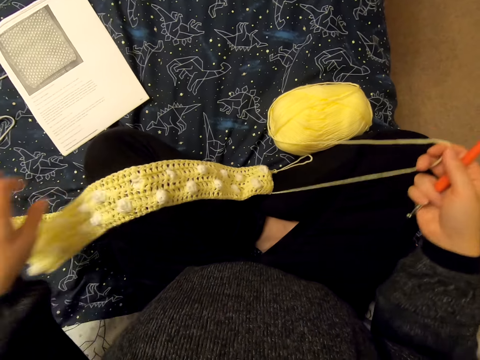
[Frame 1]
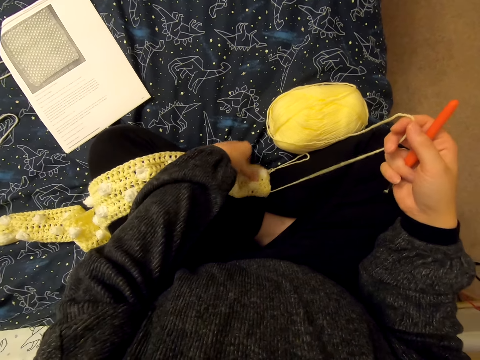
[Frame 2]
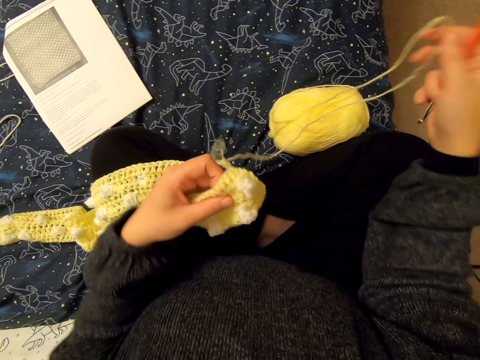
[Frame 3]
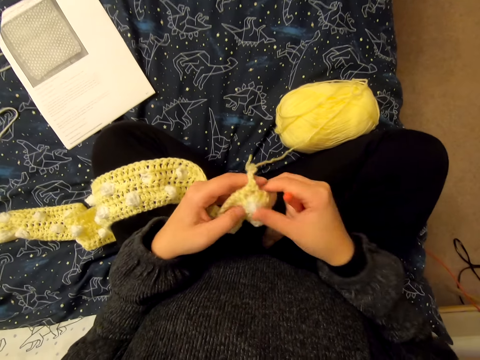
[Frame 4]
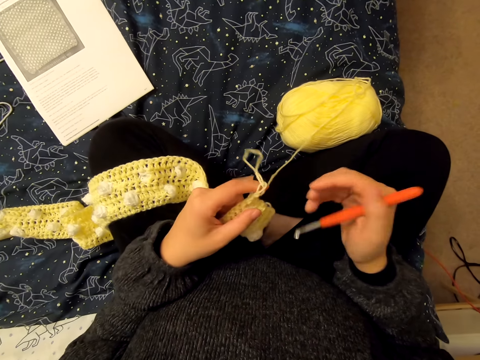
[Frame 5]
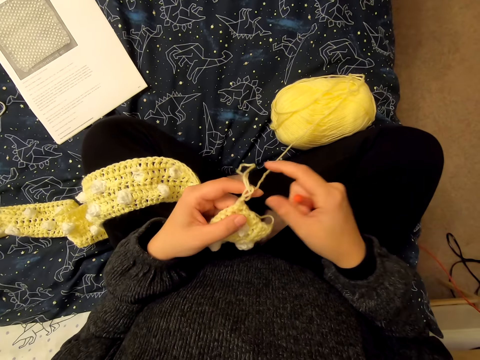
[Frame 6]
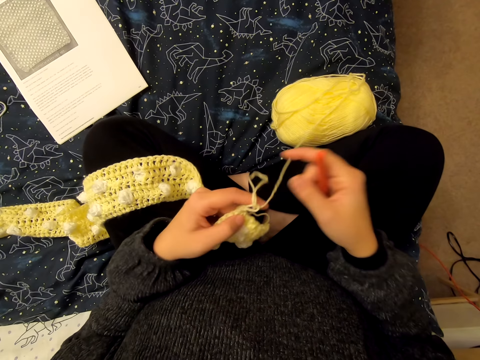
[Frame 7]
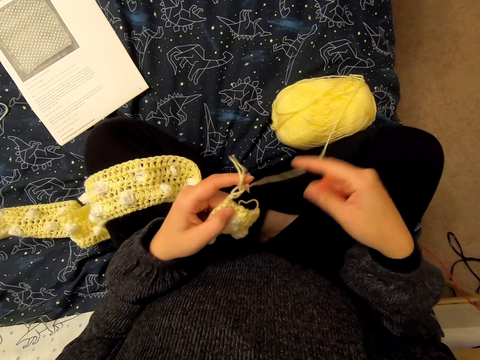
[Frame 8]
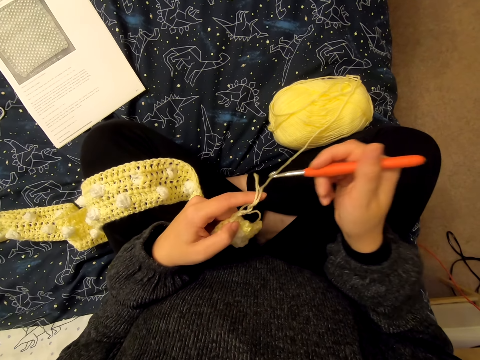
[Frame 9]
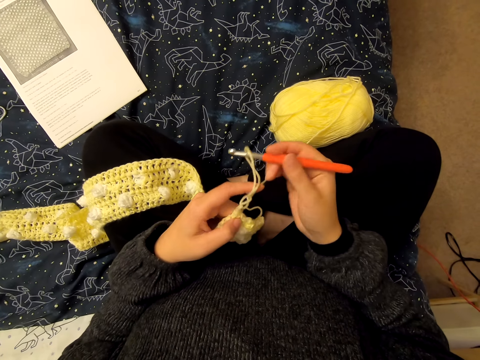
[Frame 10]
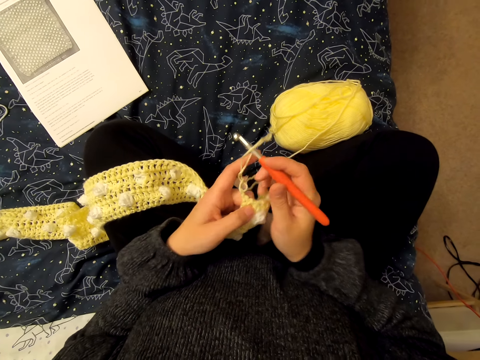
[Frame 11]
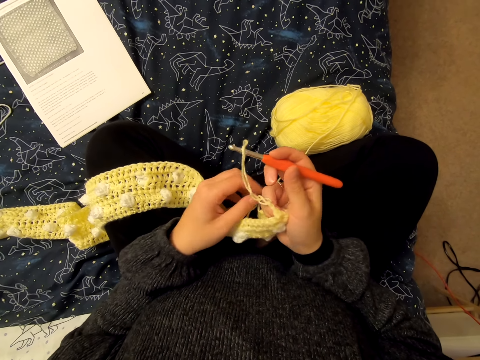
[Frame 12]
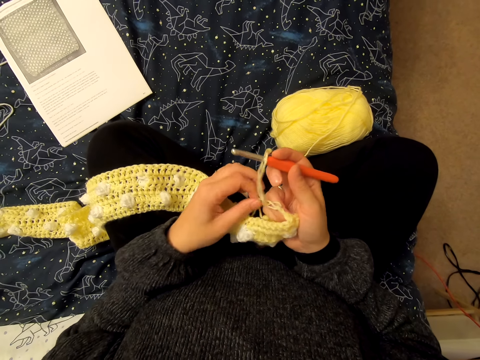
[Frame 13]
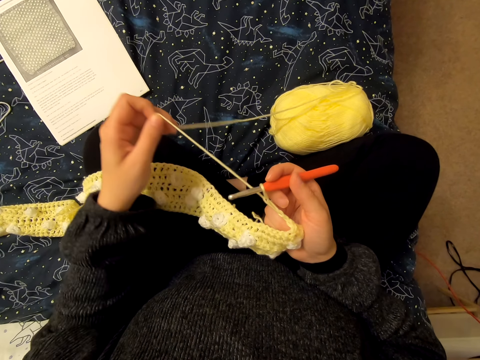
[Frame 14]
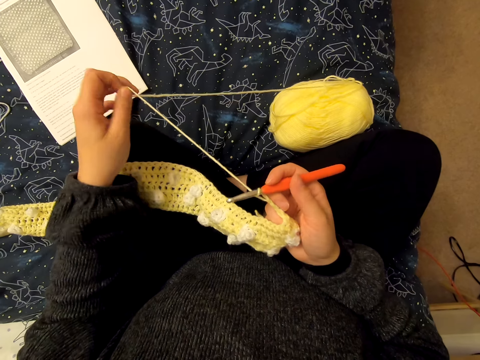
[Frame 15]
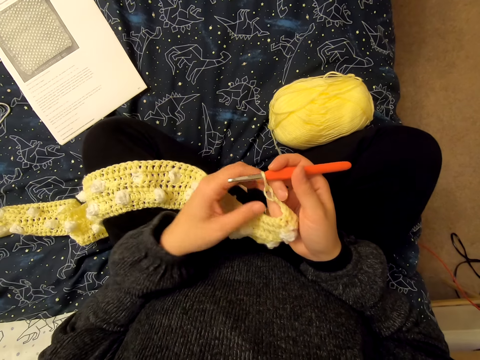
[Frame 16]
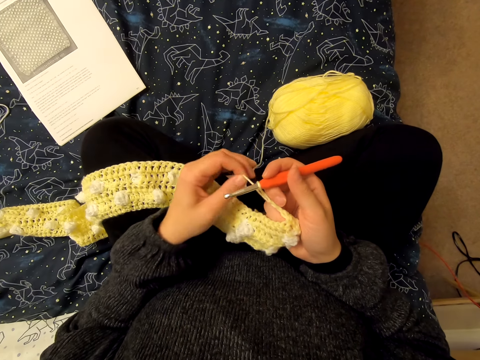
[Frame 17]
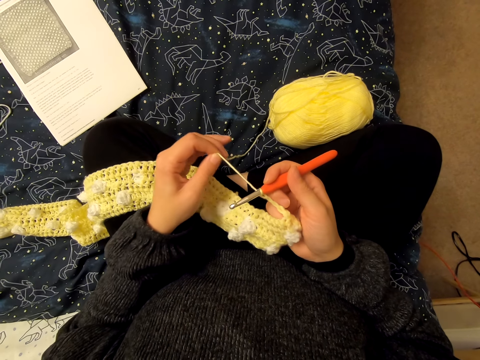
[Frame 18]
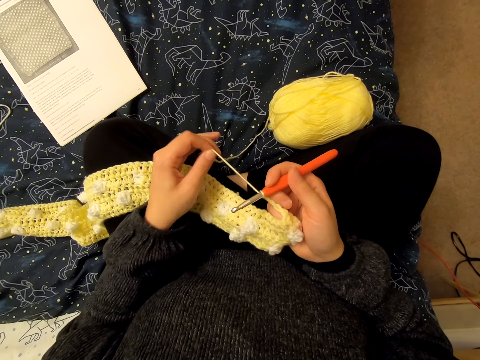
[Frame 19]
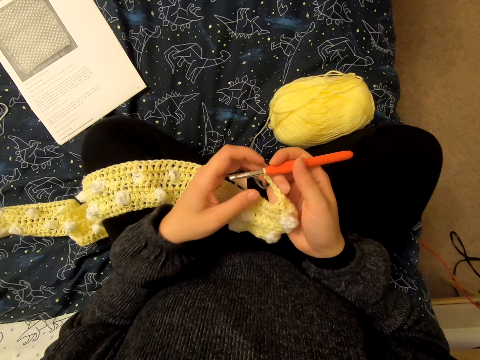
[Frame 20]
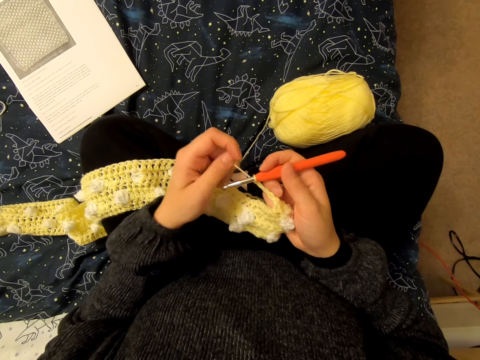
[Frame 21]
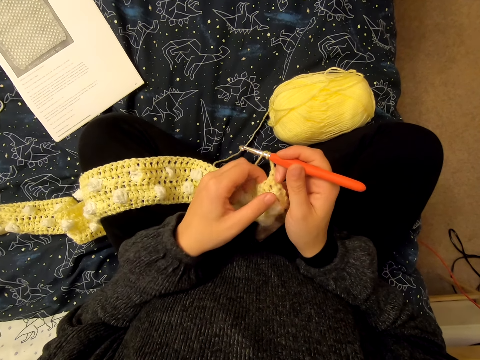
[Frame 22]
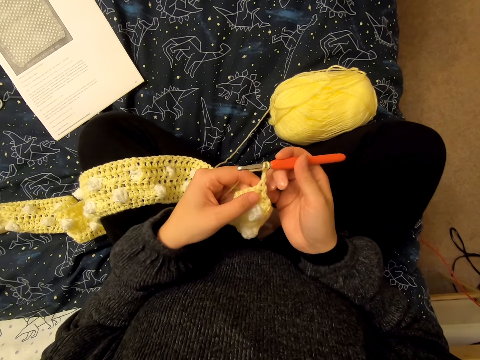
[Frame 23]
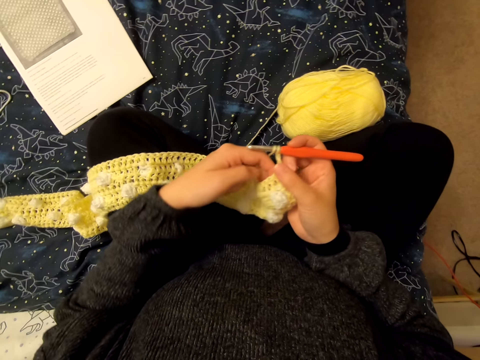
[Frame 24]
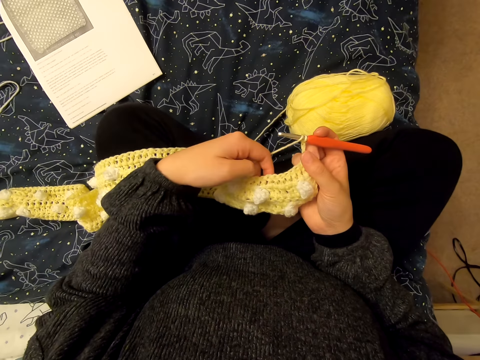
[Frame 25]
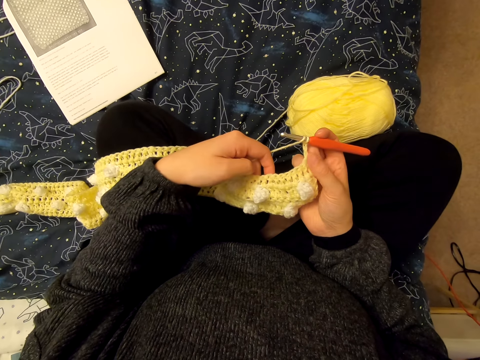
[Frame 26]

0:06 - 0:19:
The camera wearer drops the yarn on the yarn roll. They put the knitting needle between the yarn. They pull the yarn with their left hand. They loop the yarn on the knitting needle. They hold the fabric with their left hand. They knit a cloth with the knitting needle.

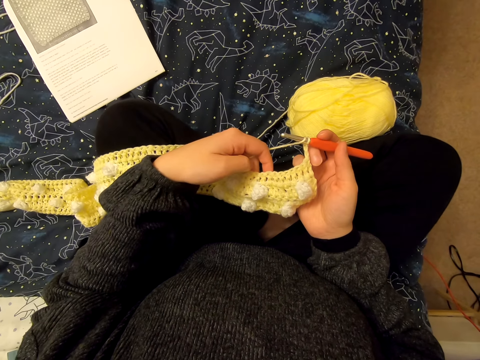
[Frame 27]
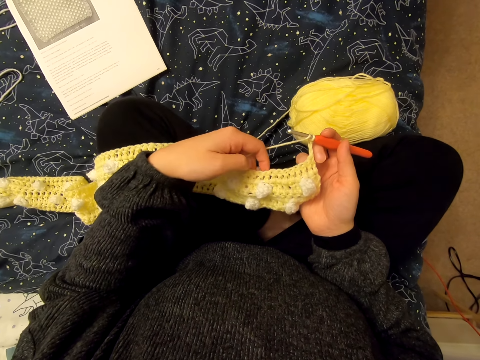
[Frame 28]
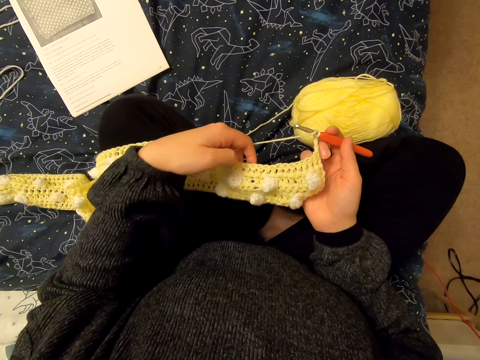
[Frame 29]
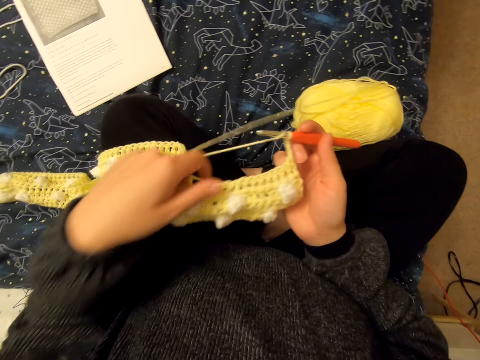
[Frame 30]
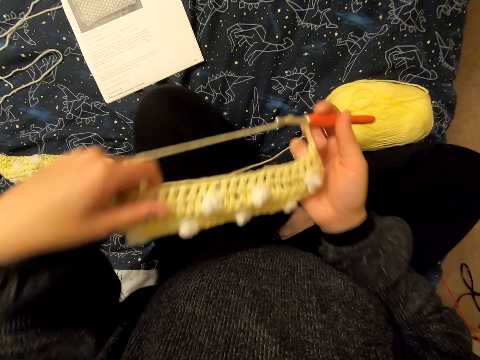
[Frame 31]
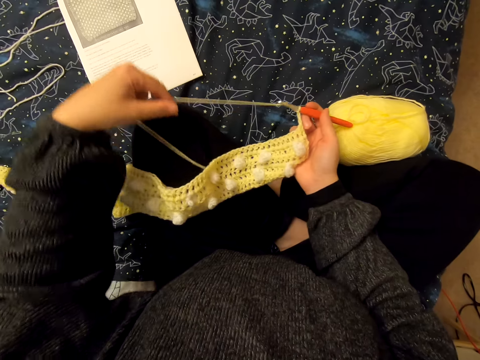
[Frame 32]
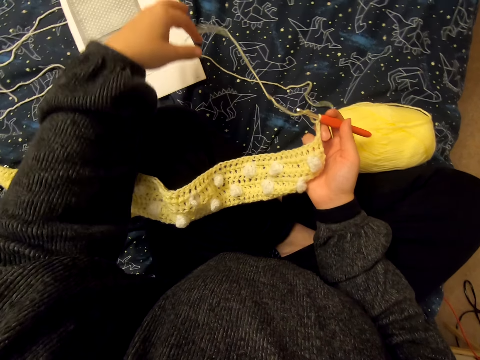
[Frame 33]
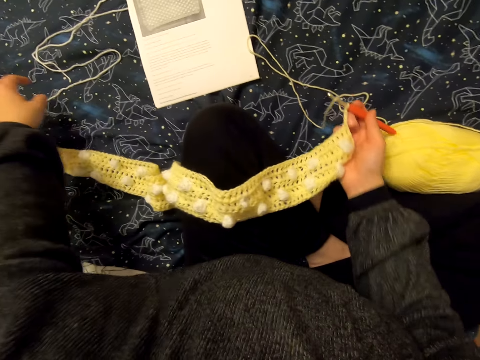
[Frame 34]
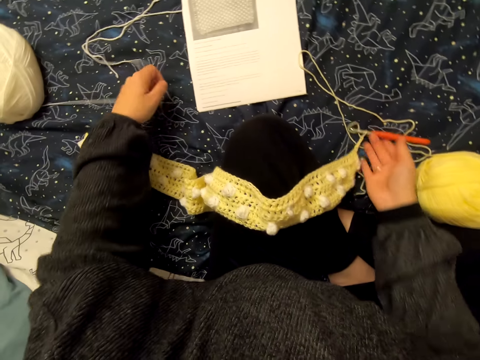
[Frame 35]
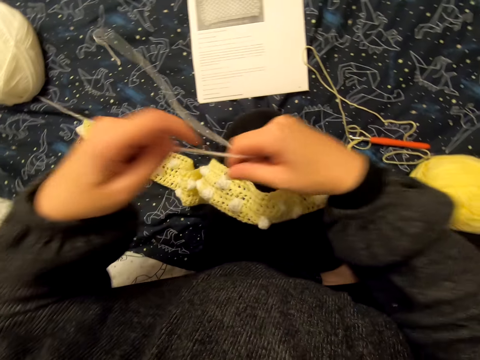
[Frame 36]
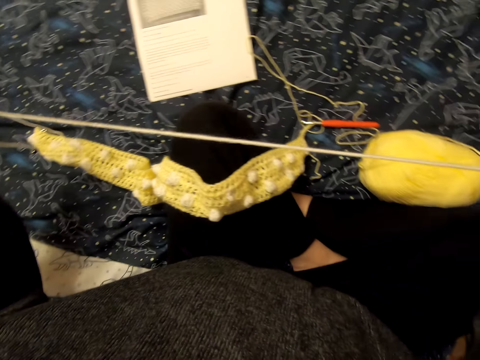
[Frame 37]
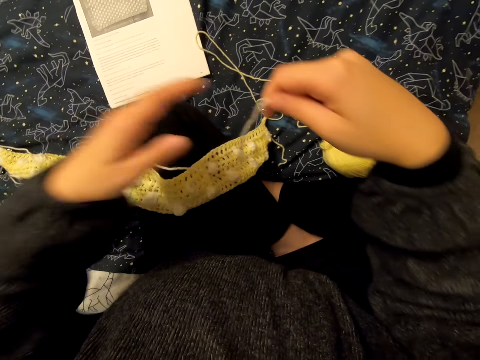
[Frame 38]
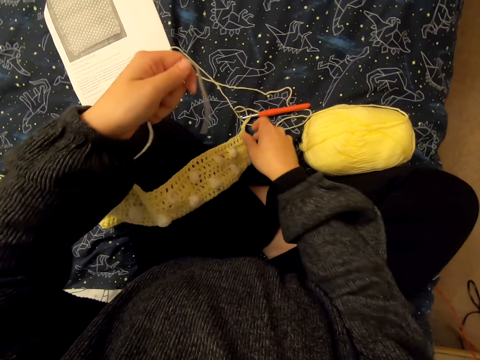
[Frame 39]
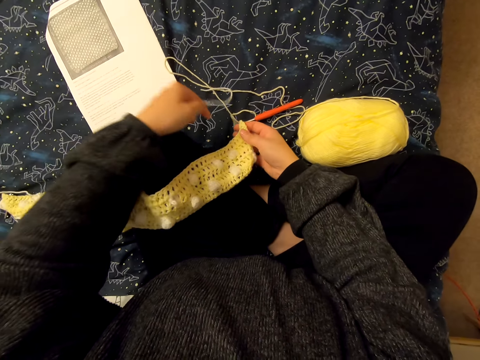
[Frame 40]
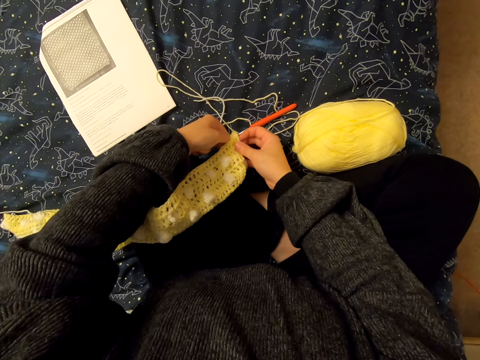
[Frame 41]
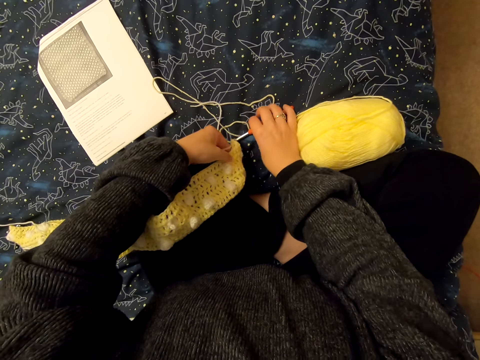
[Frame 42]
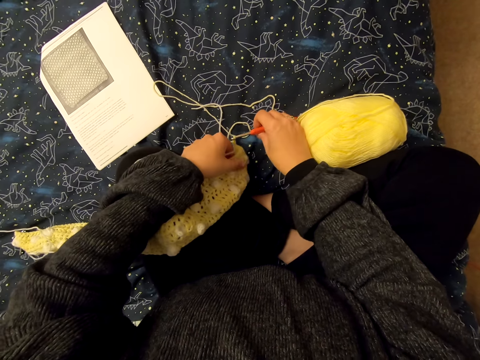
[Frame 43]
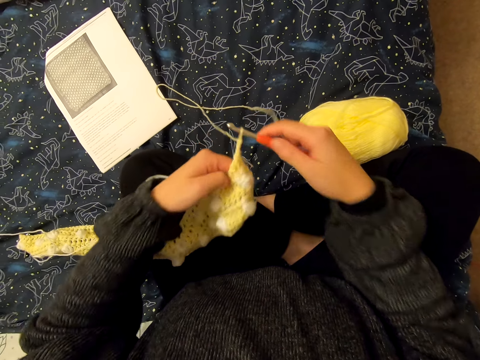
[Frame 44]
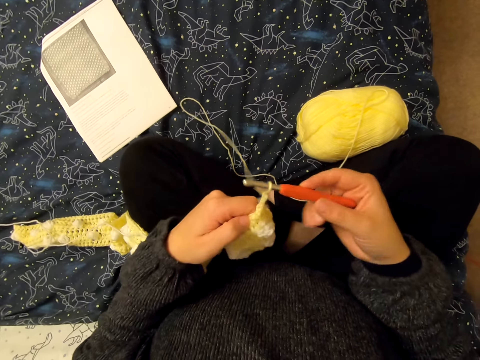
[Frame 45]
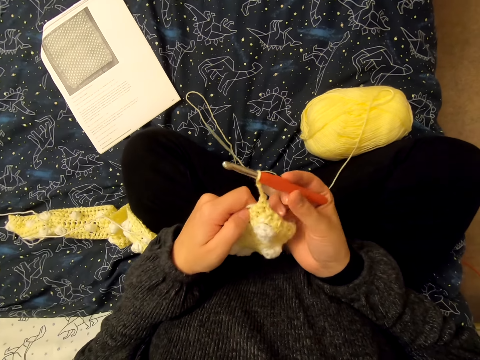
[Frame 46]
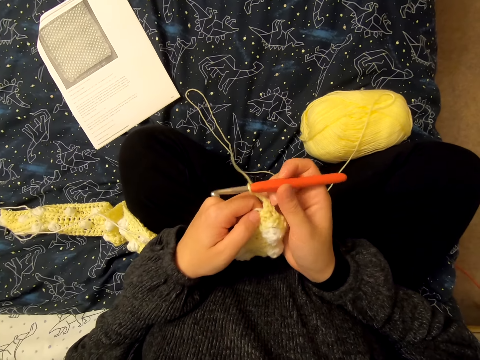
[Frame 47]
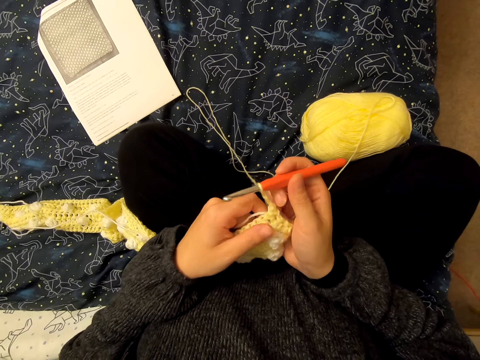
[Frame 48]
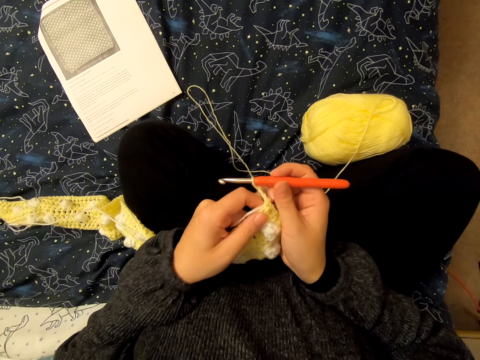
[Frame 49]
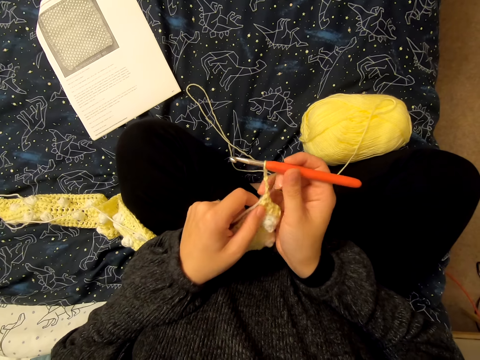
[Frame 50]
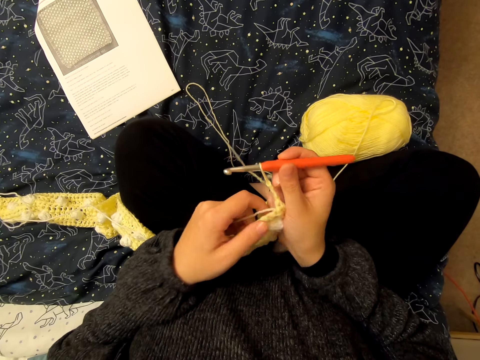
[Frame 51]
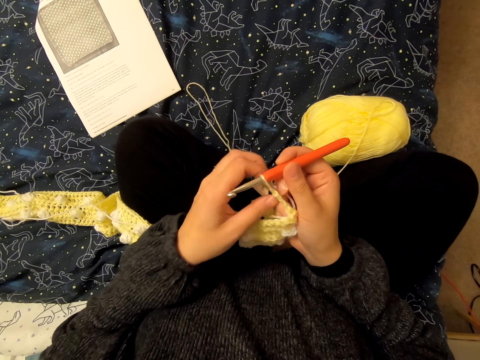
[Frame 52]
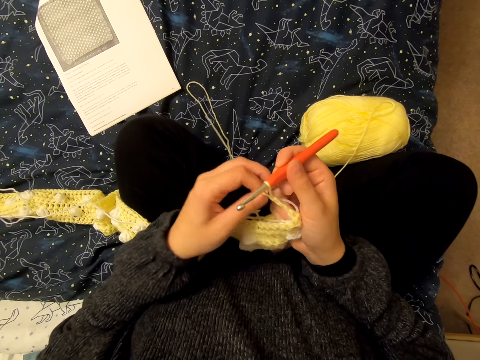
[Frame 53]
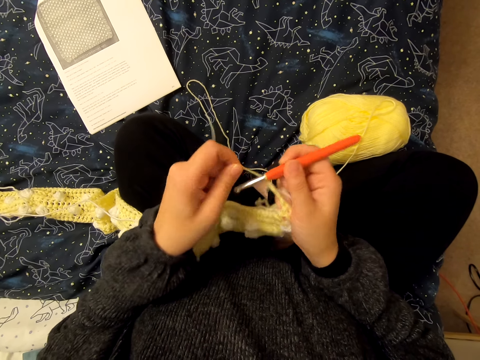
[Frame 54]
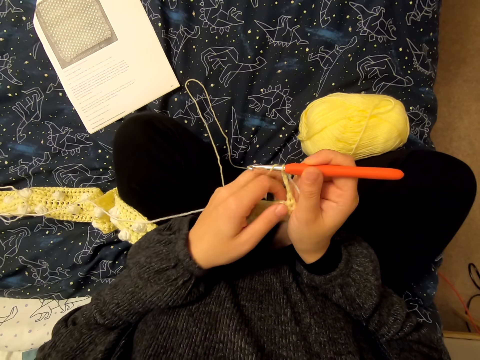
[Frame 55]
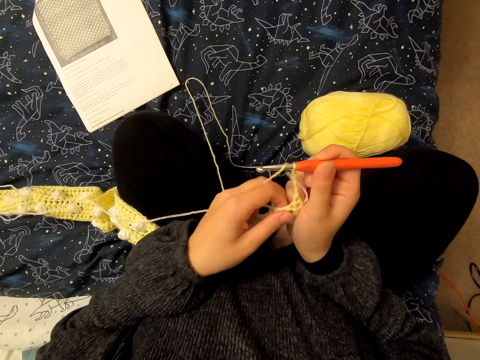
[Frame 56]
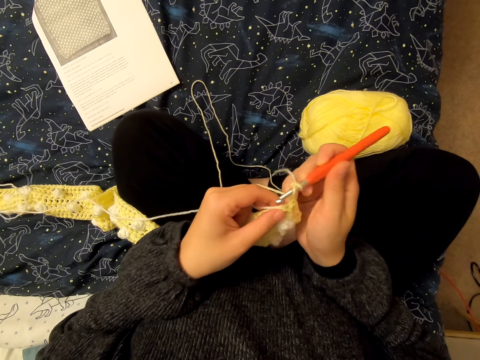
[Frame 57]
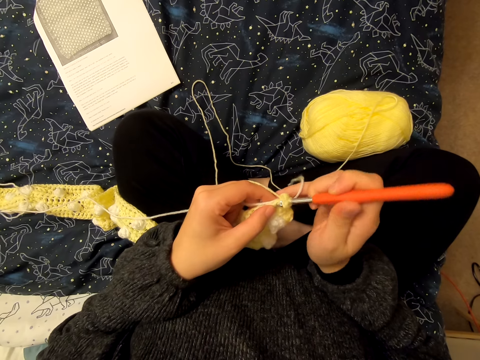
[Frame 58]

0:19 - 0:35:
The camera wearer inspects the fabric. They lift the yarn. They drop the yarn on a bed. They drop the knitting needle and fabric on the bed. They lift the yarn. They straighten the yarn. They hold the fabric on the bed. They hold the knitting needle. They lift the fabric and knitting needle from the bed. They adjust the fabric on their hand. They hold the yarn with their left hand. They loop the yarn on the knitting needle. They knit a cloth with the knitting needle.
